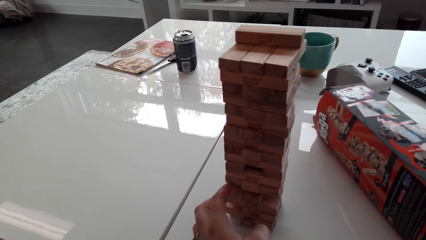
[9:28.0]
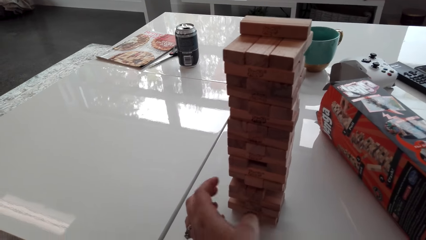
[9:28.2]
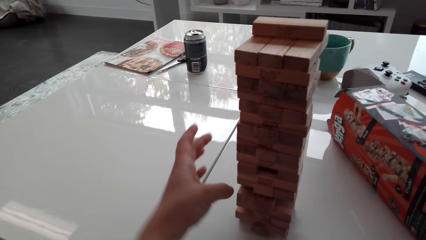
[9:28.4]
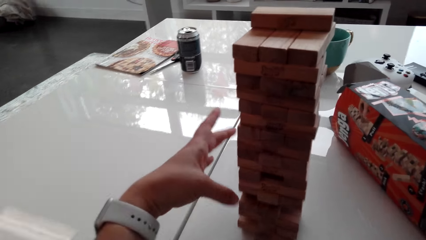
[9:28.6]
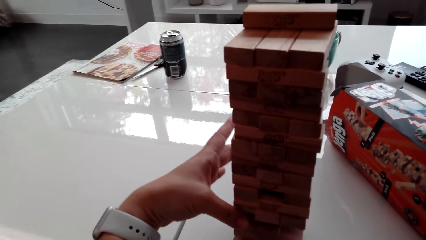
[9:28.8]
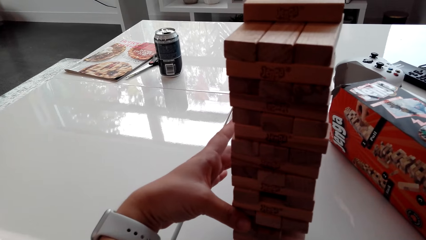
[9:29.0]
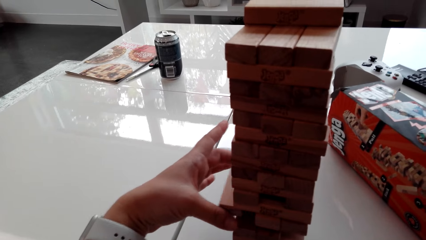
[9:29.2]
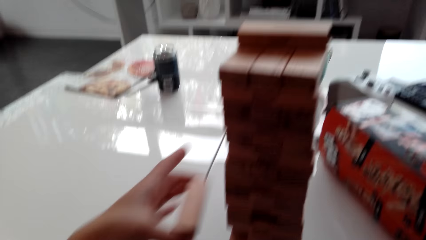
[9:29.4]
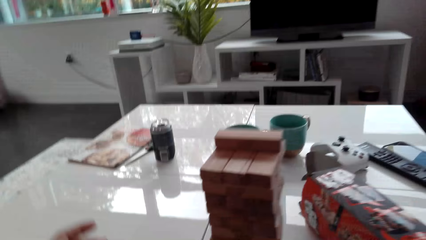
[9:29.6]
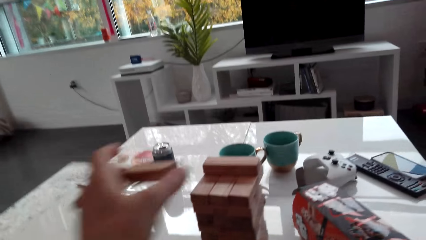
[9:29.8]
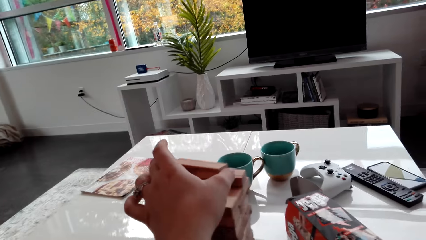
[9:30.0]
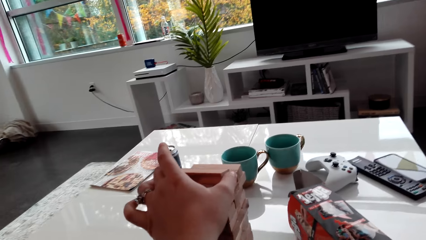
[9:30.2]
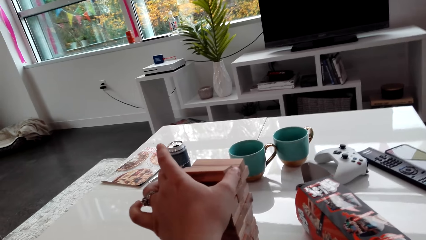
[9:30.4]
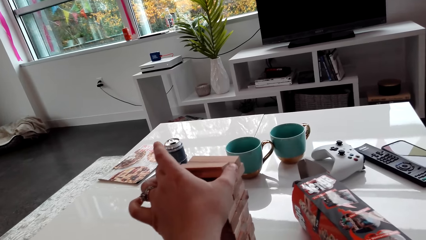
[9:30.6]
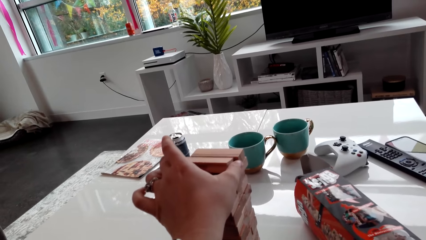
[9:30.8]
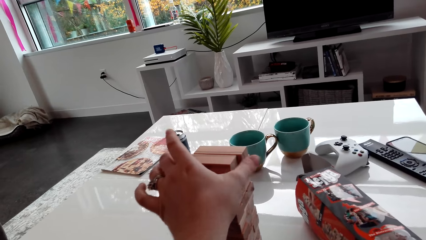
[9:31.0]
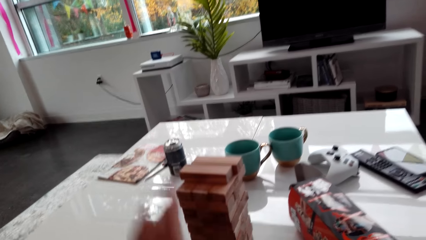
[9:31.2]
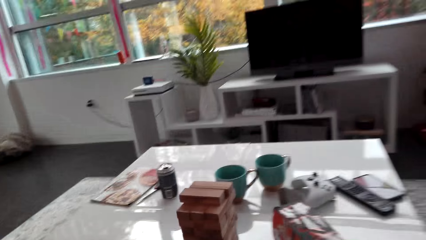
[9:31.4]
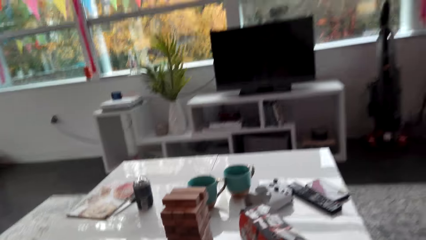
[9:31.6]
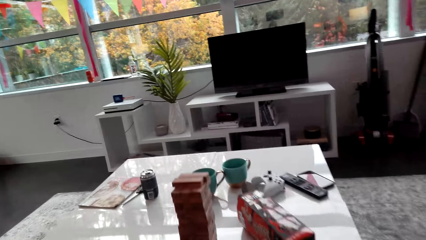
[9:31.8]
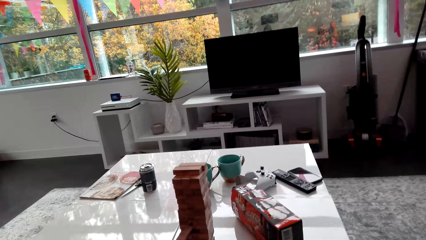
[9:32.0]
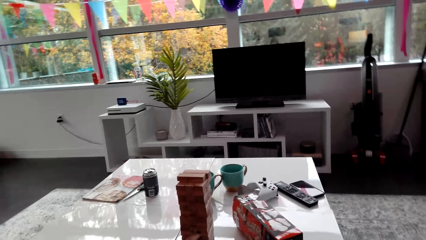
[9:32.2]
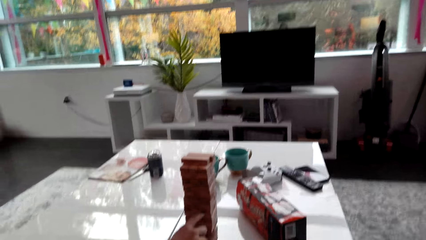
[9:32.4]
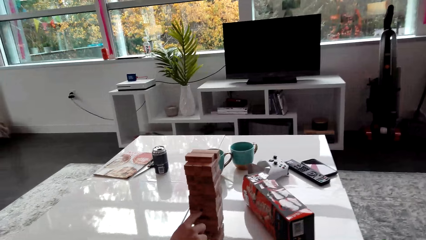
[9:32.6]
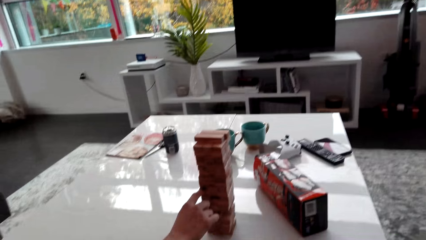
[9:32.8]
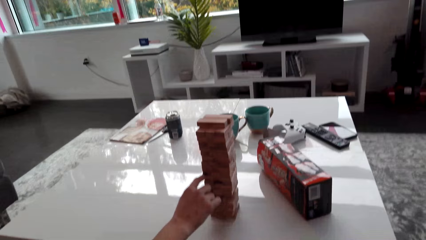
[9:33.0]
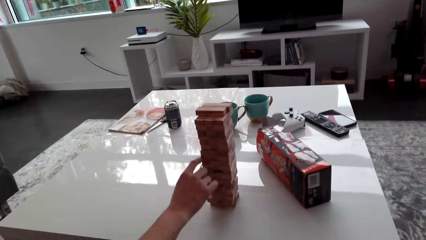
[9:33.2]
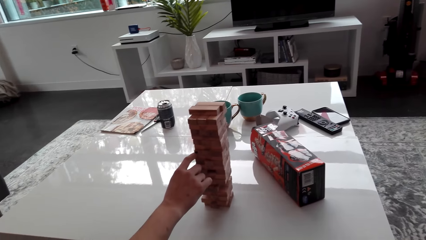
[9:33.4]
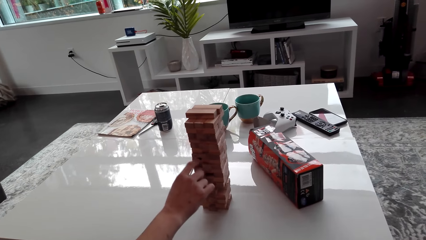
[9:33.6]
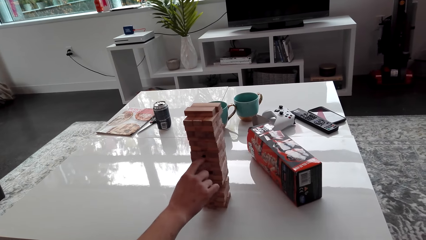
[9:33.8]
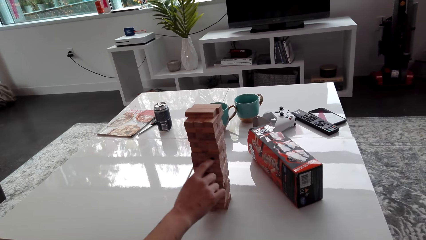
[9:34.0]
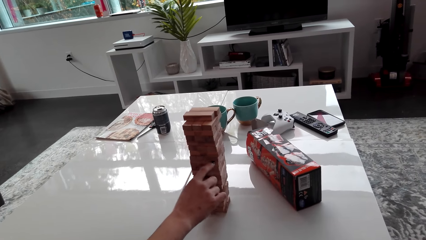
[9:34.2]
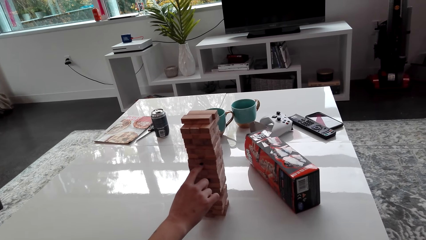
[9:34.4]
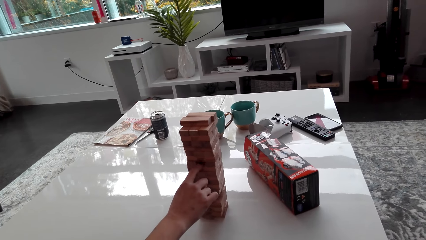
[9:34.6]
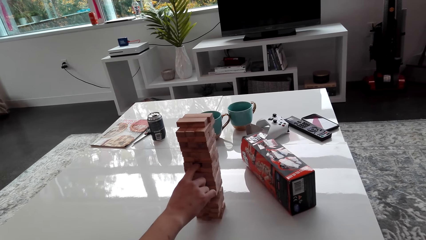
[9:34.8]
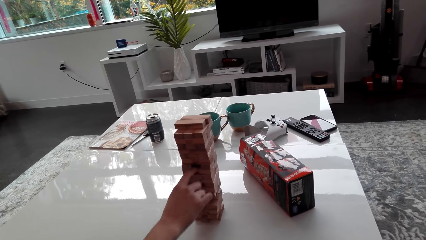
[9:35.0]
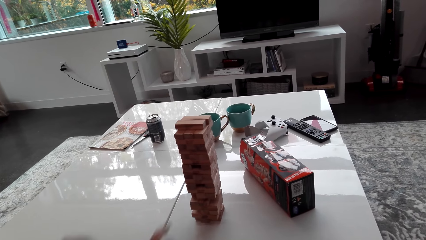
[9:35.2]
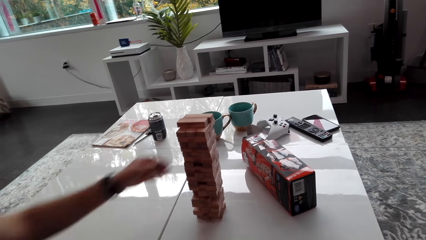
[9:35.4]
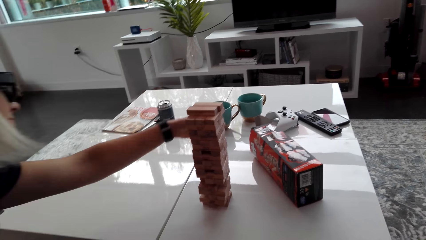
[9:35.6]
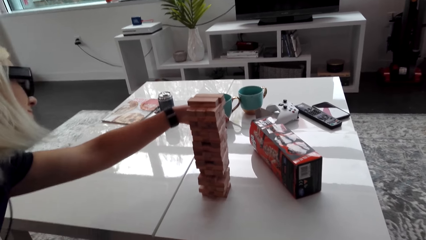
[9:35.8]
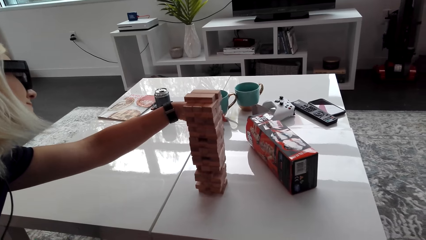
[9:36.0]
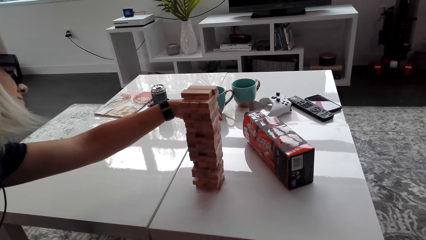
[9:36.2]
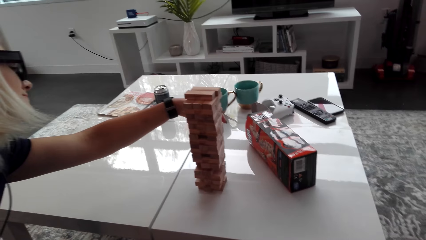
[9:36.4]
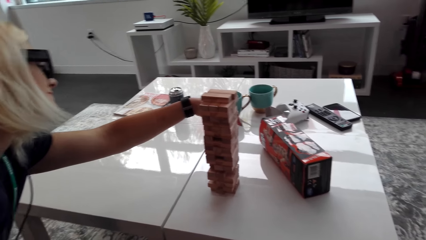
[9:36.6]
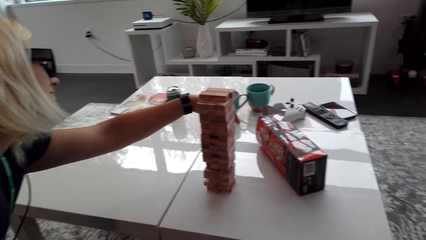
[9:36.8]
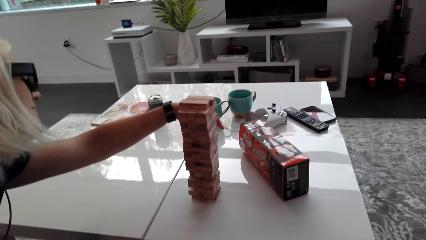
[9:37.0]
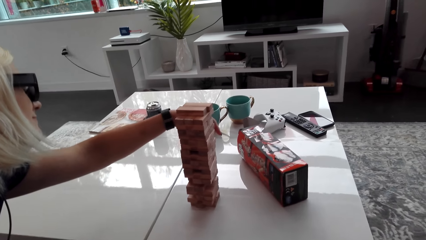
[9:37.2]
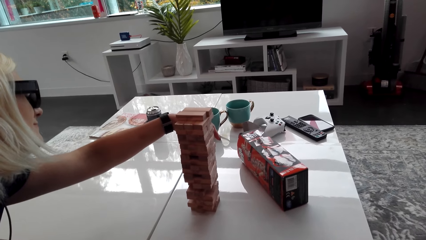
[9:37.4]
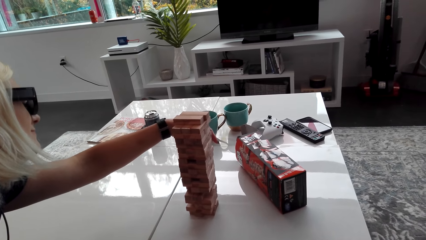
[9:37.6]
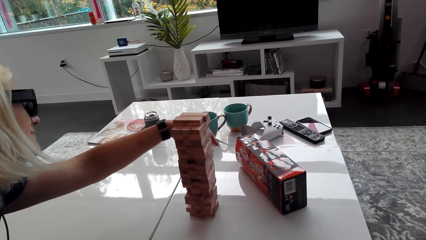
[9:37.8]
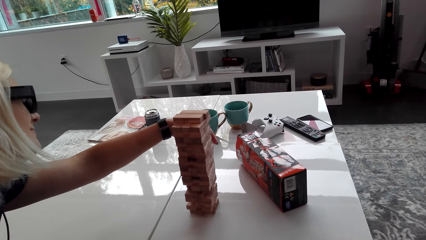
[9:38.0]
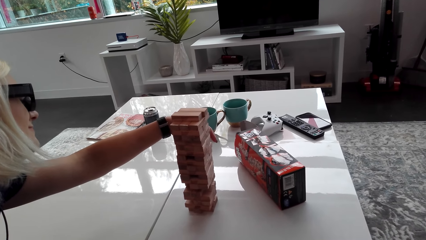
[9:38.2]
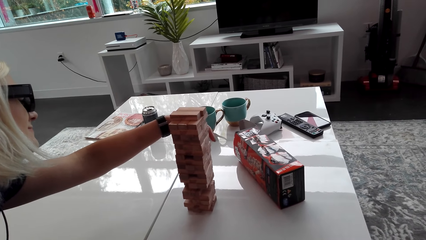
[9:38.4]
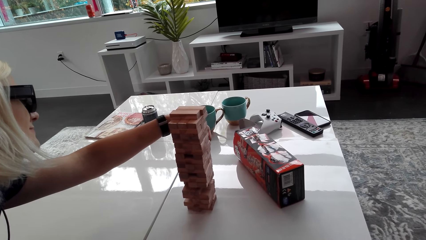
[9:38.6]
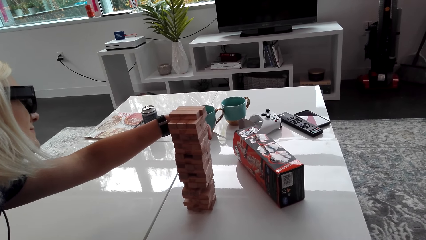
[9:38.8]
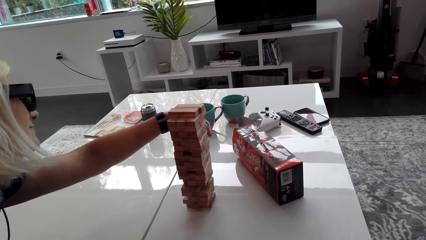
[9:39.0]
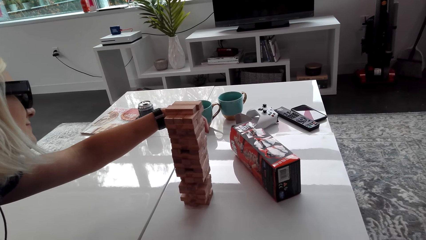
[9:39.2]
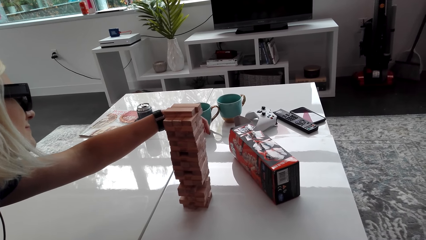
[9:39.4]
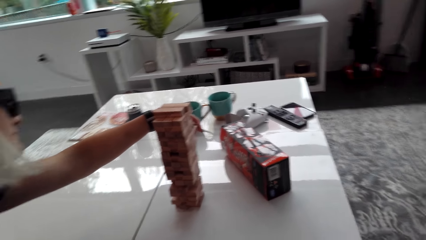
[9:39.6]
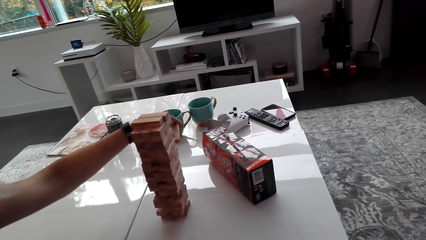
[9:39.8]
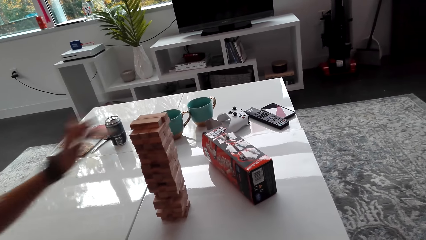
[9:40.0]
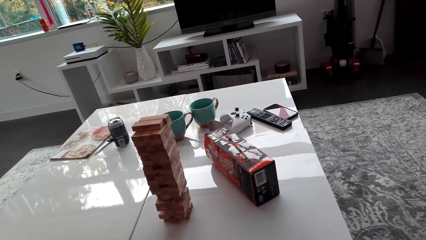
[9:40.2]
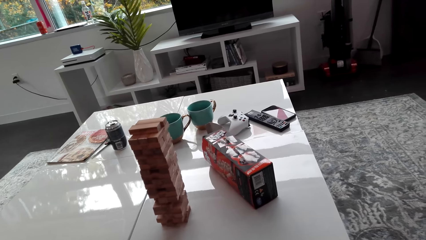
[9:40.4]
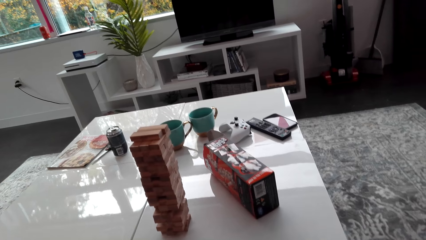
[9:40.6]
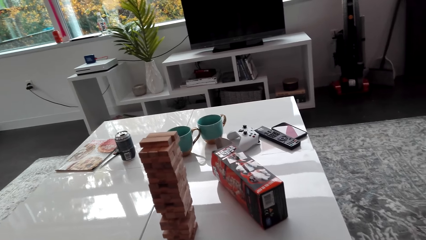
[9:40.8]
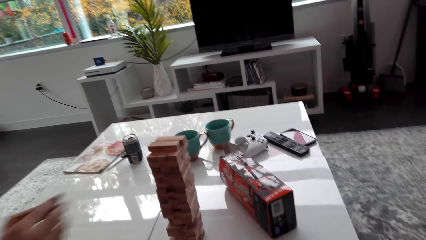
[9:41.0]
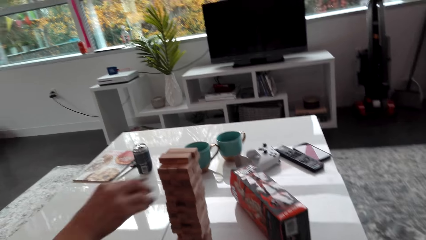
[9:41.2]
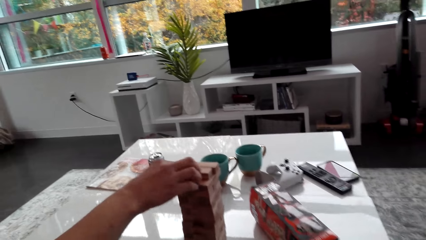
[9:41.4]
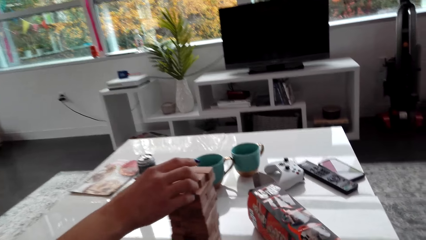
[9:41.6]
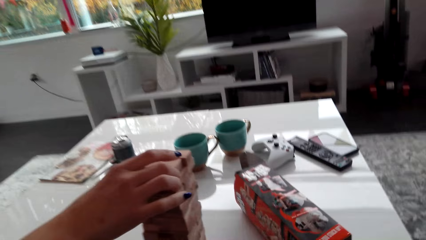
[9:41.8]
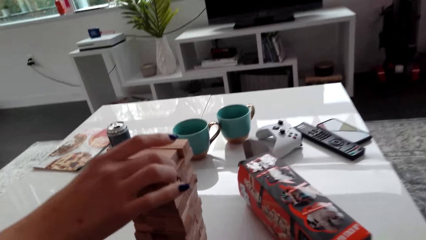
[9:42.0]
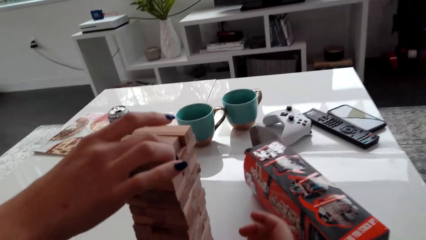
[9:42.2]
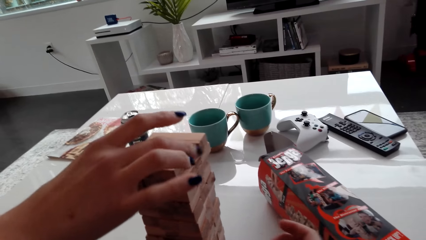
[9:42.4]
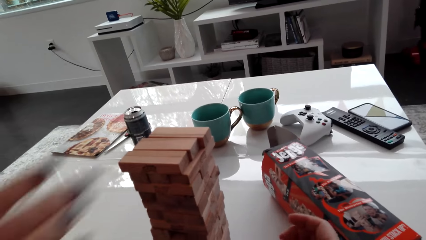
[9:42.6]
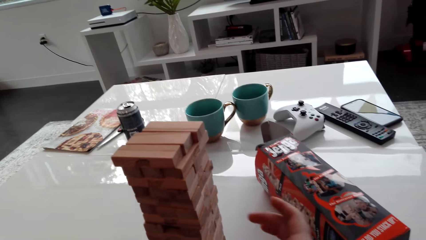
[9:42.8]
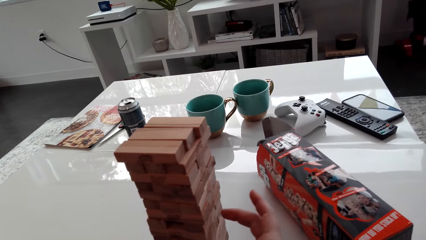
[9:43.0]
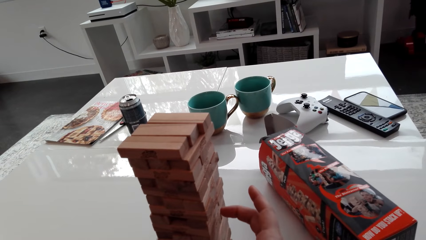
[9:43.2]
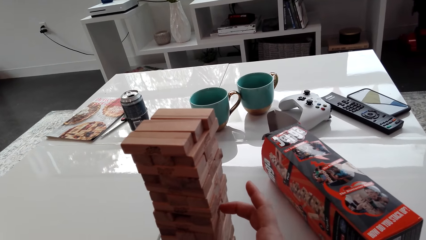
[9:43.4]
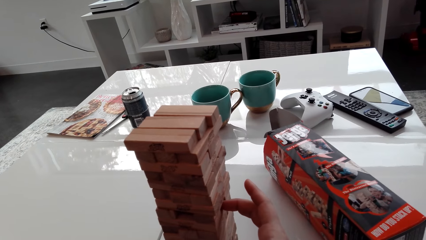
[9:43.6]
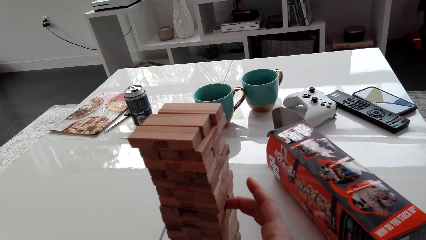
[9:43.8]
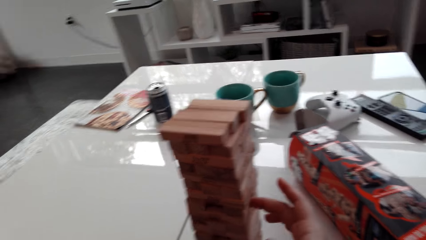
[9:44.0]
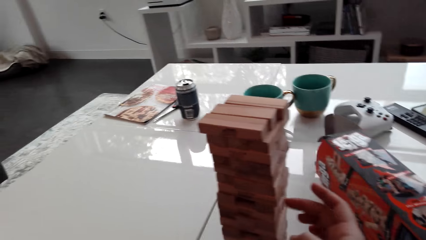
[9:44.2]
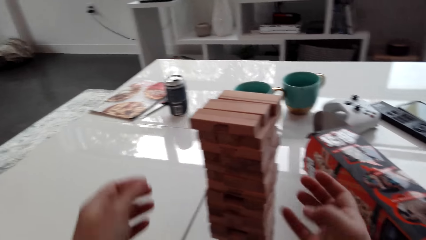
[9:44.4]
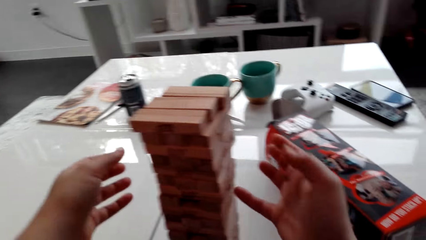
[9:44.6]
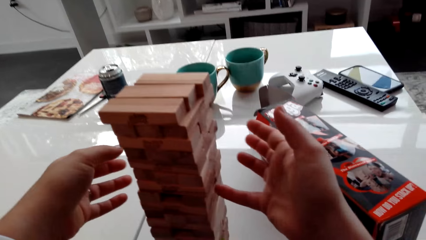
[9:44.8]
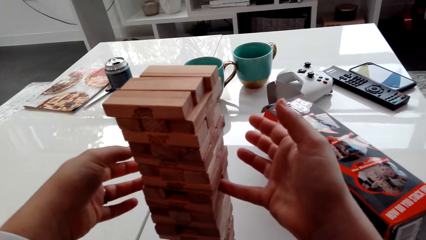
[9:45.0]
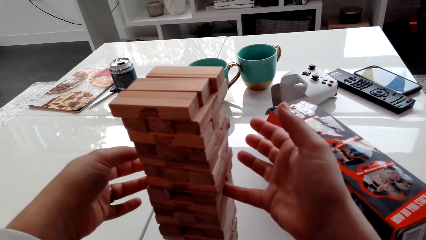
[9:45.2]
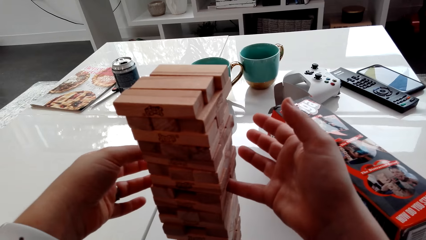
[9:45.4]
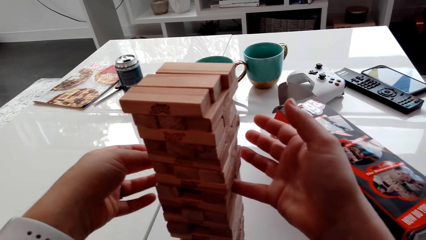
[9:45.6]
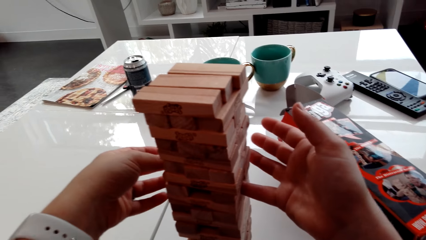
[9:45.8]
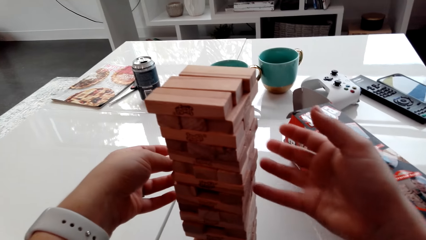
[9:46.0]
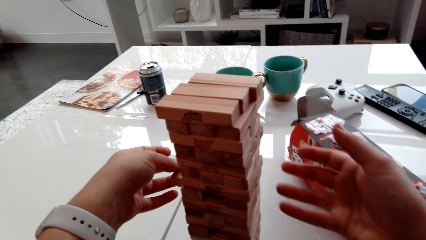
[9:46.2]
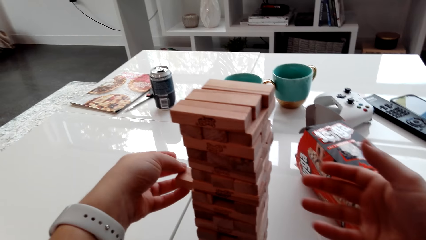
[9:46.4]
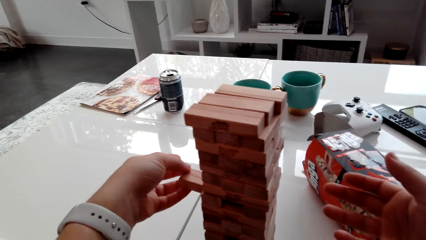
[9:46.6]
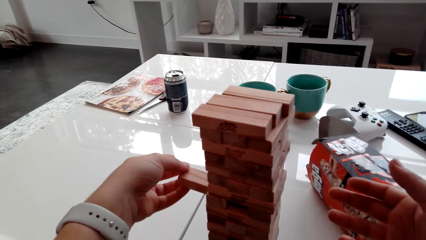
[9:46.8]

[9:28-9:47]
The camera wearer picks a block or wood brick from the tower and places the wood brick on the topmost level. A lady points at the tower. The lady picks a block from the tower and places the wood brick on the topmost level. The camera wearer picks a block from the tower.
